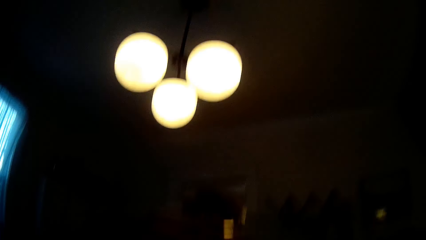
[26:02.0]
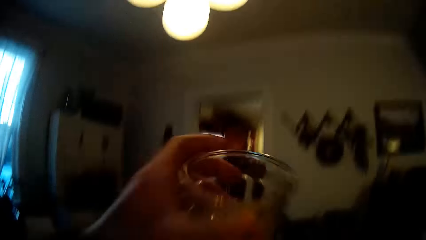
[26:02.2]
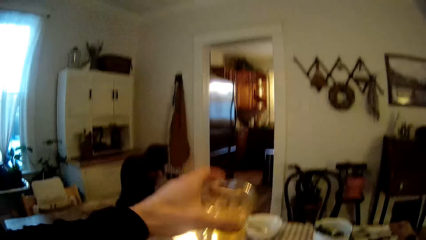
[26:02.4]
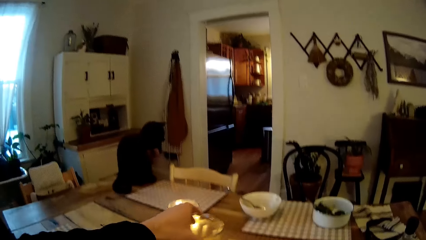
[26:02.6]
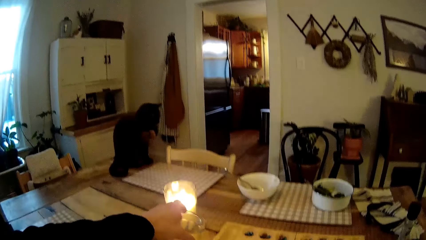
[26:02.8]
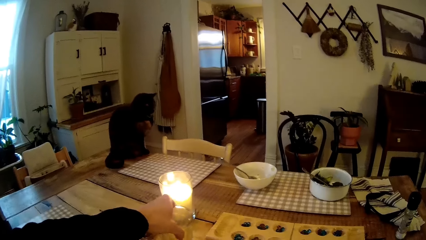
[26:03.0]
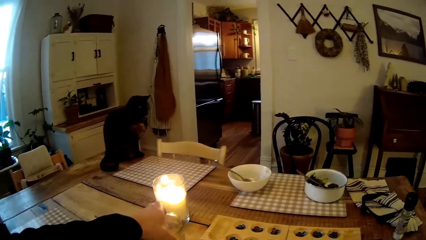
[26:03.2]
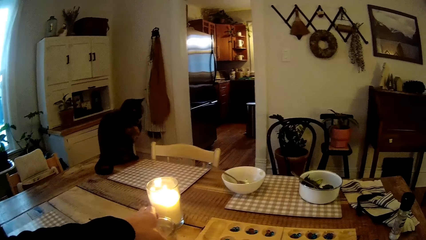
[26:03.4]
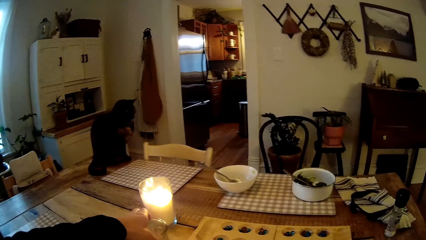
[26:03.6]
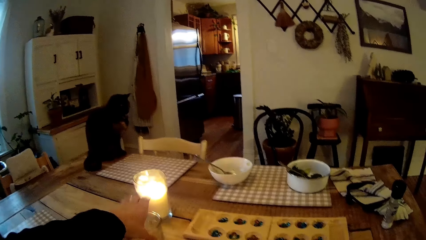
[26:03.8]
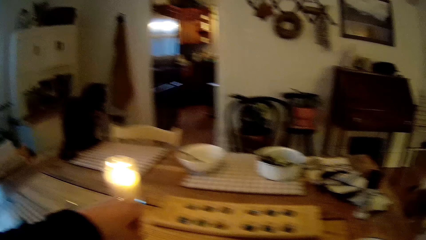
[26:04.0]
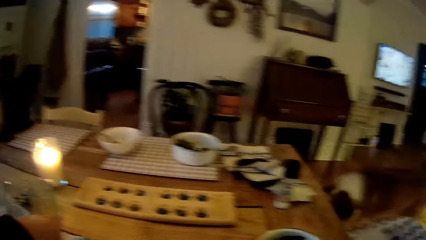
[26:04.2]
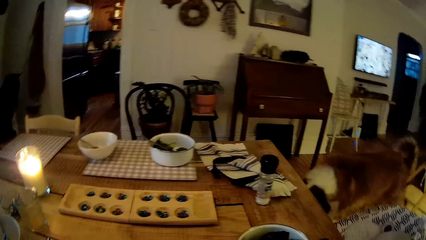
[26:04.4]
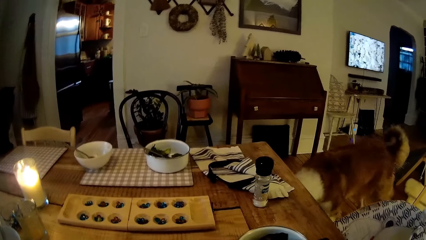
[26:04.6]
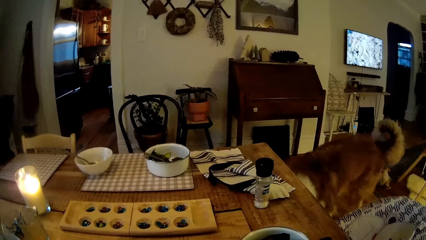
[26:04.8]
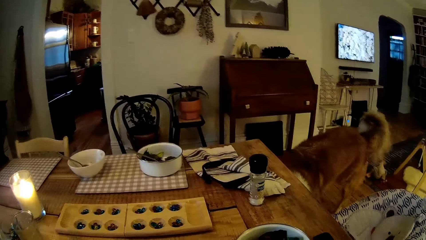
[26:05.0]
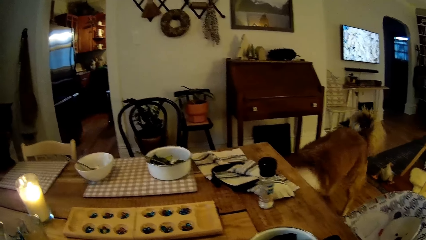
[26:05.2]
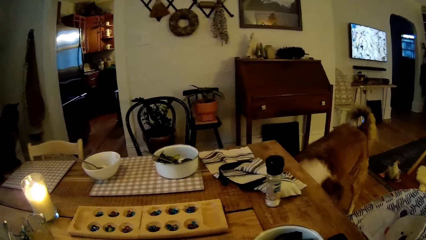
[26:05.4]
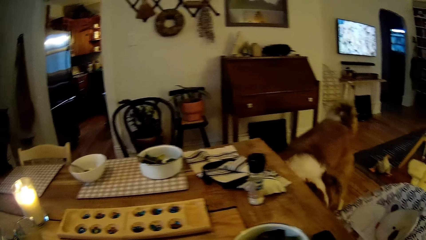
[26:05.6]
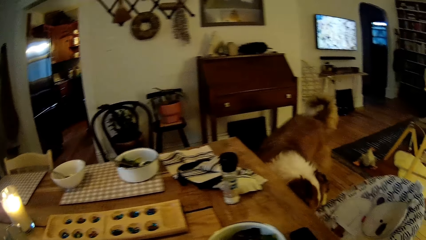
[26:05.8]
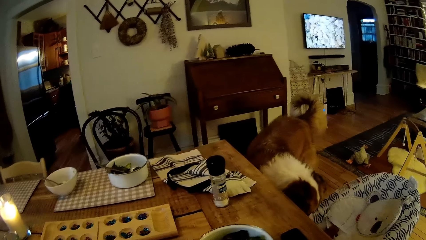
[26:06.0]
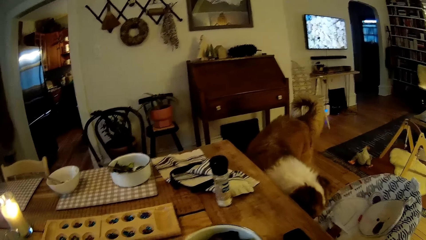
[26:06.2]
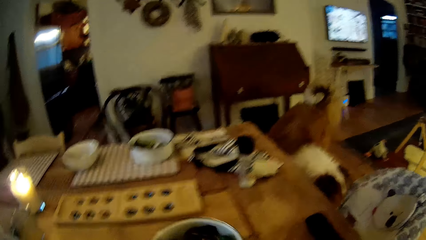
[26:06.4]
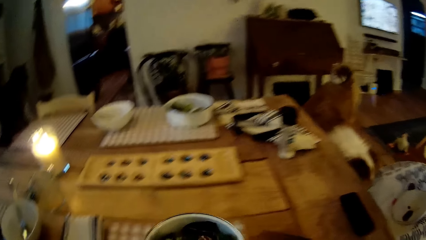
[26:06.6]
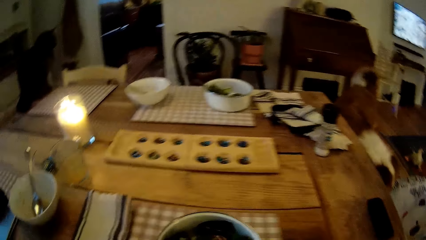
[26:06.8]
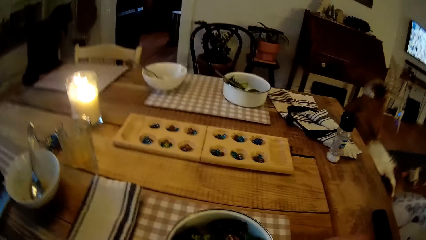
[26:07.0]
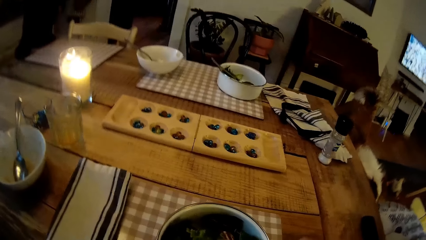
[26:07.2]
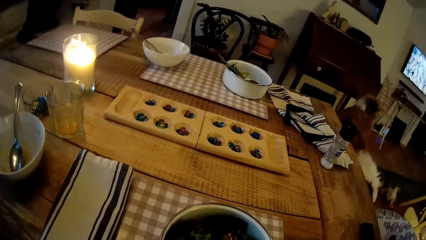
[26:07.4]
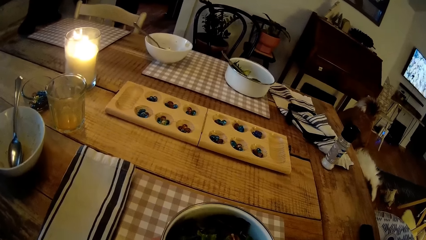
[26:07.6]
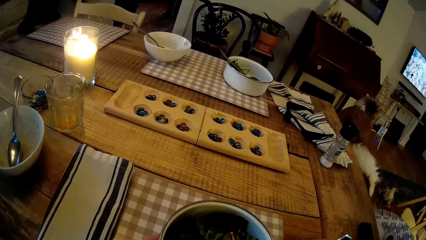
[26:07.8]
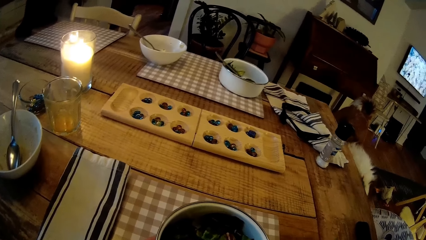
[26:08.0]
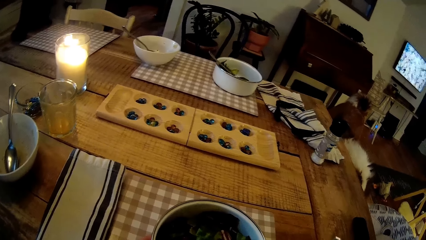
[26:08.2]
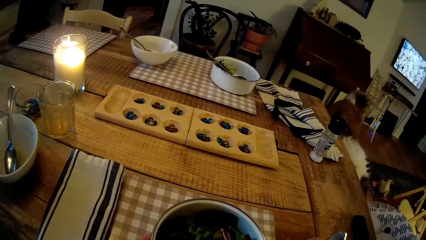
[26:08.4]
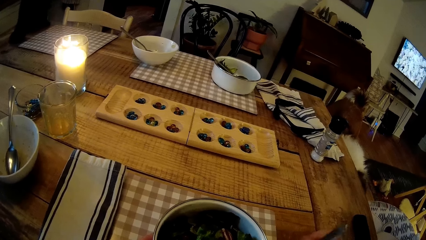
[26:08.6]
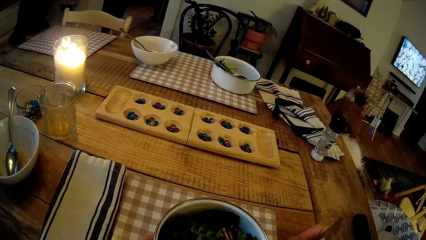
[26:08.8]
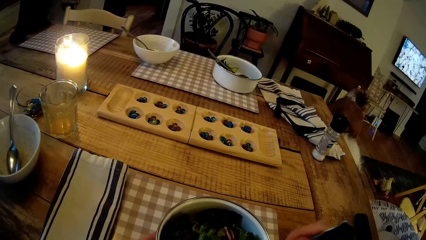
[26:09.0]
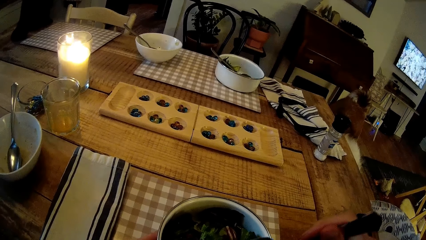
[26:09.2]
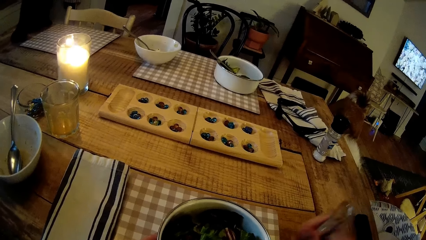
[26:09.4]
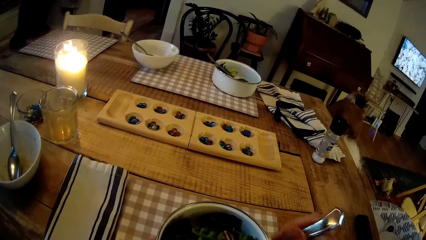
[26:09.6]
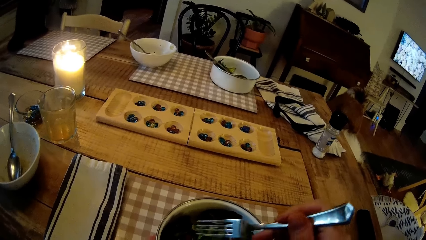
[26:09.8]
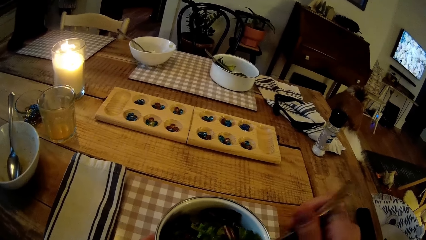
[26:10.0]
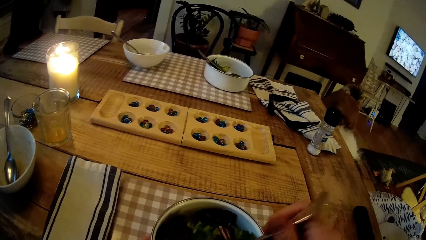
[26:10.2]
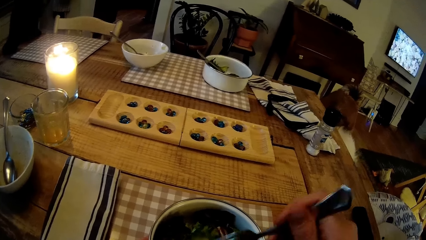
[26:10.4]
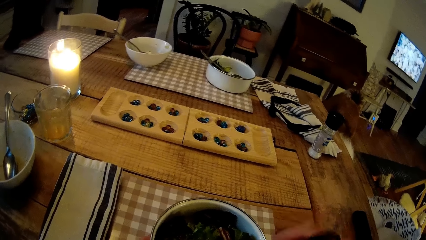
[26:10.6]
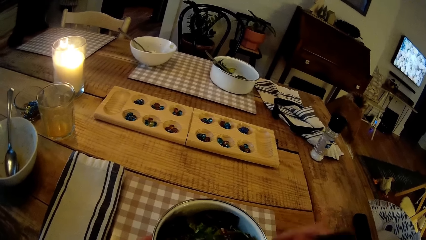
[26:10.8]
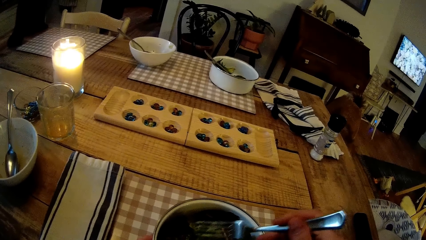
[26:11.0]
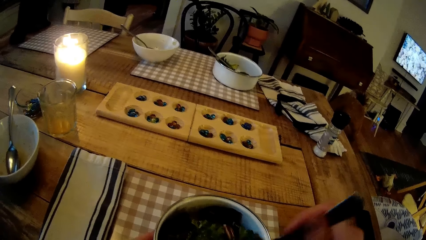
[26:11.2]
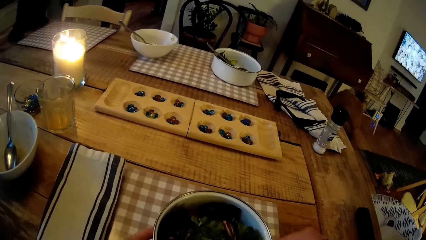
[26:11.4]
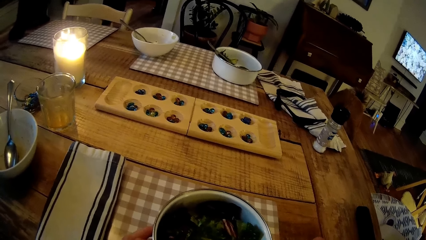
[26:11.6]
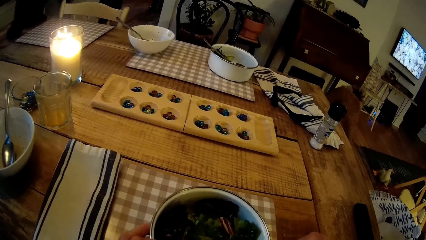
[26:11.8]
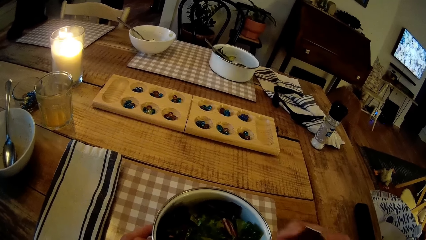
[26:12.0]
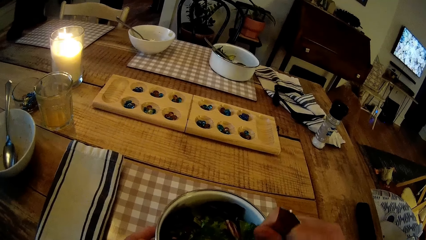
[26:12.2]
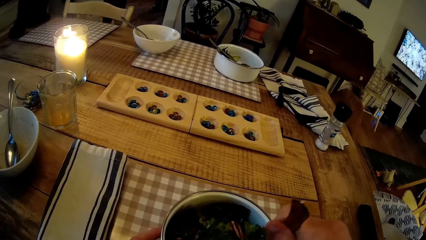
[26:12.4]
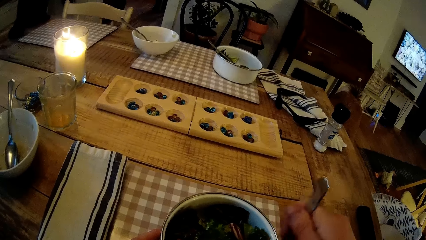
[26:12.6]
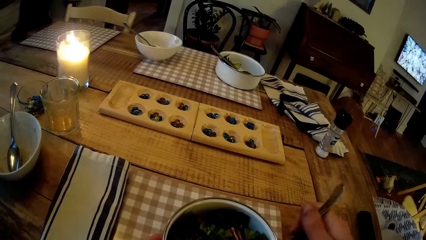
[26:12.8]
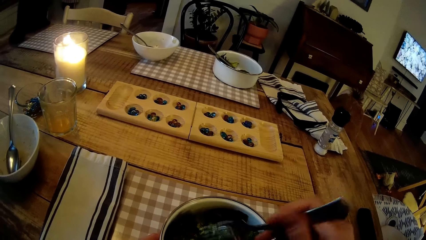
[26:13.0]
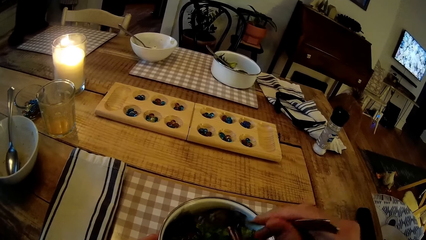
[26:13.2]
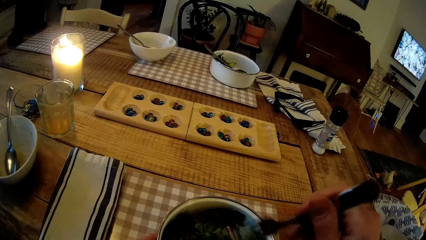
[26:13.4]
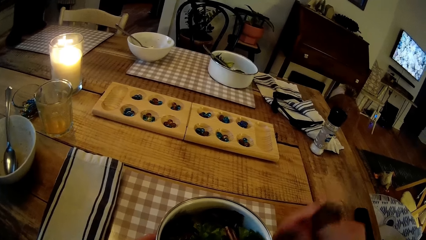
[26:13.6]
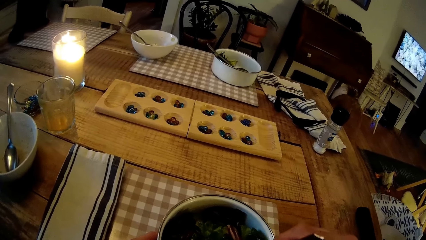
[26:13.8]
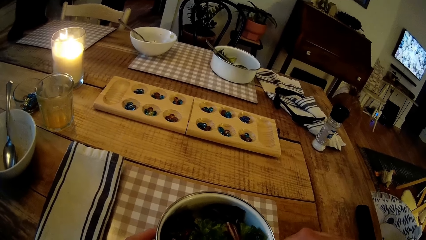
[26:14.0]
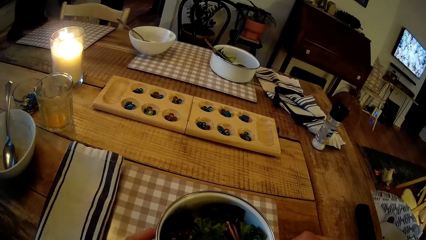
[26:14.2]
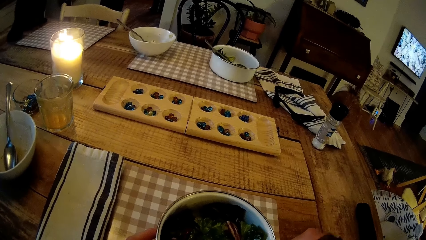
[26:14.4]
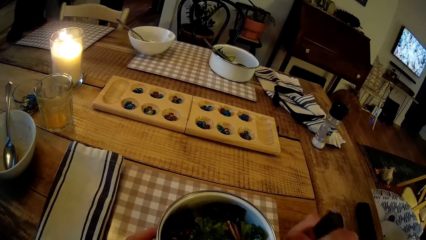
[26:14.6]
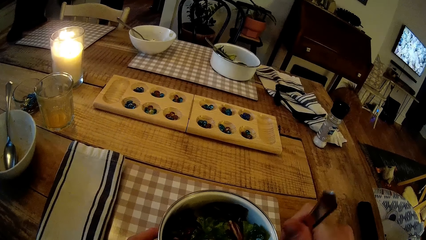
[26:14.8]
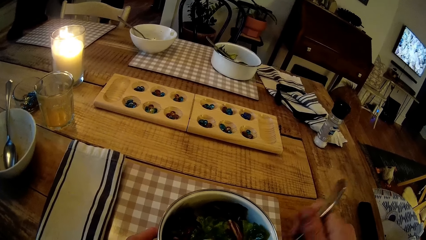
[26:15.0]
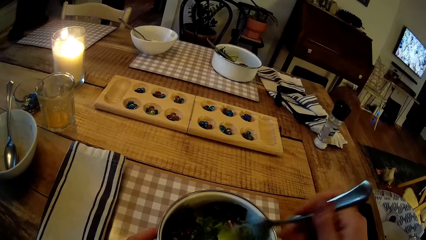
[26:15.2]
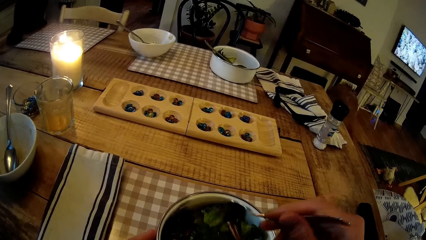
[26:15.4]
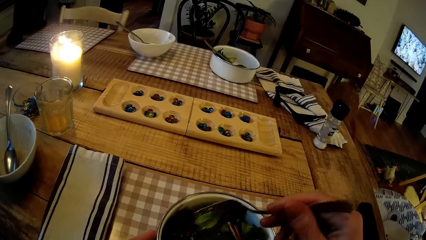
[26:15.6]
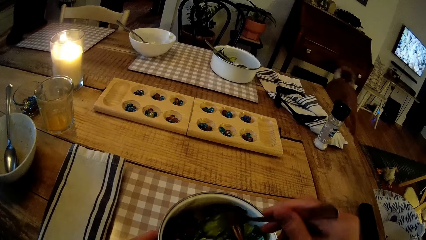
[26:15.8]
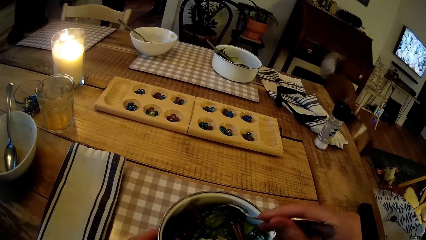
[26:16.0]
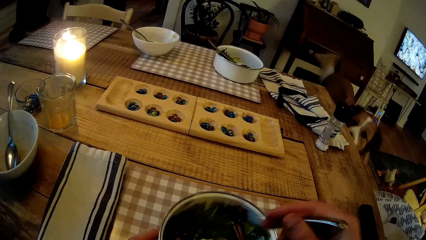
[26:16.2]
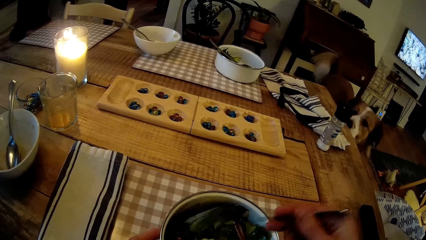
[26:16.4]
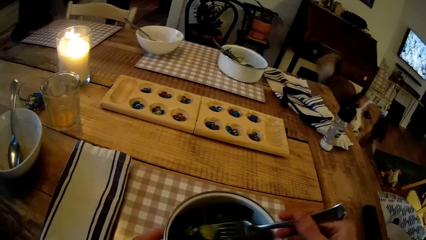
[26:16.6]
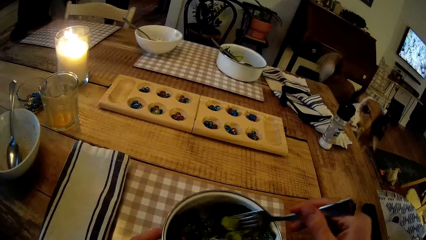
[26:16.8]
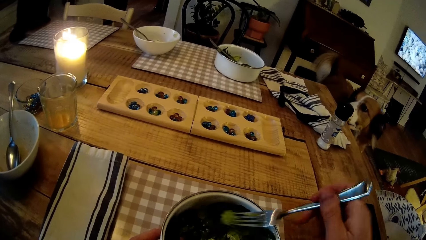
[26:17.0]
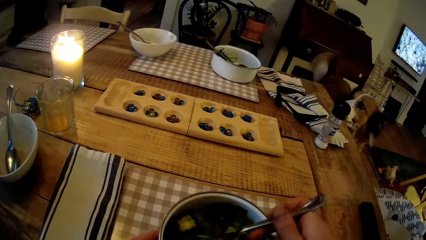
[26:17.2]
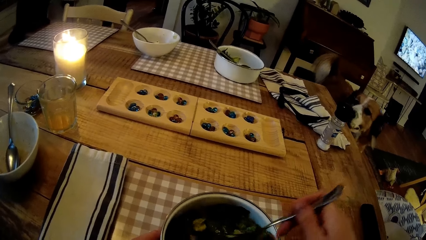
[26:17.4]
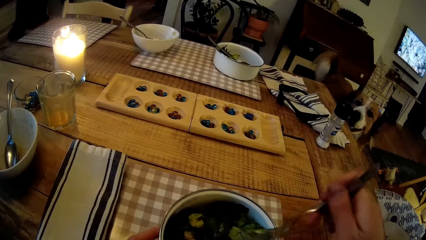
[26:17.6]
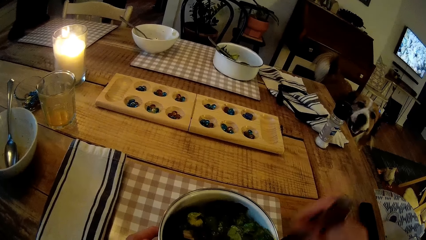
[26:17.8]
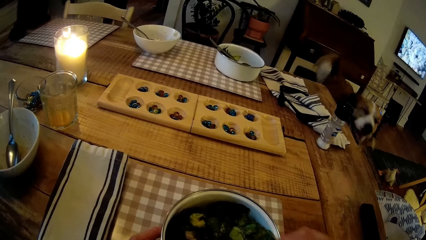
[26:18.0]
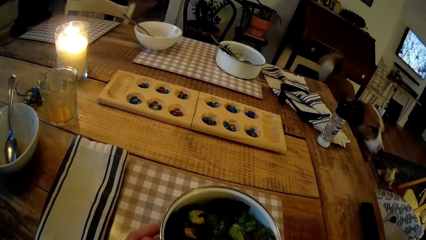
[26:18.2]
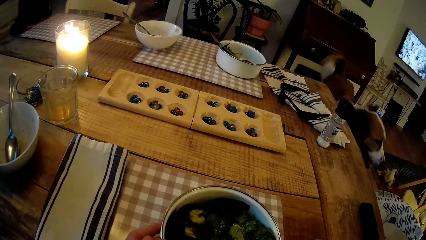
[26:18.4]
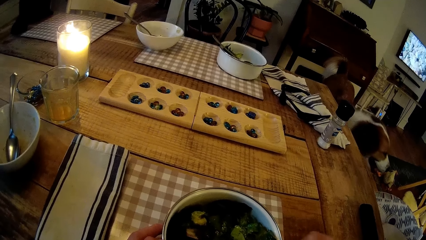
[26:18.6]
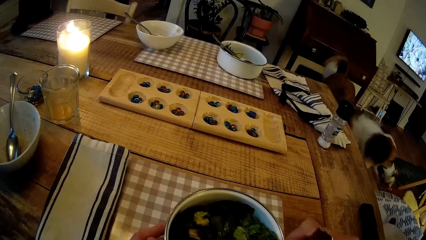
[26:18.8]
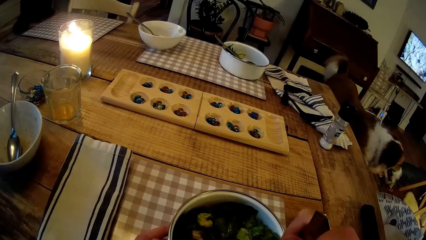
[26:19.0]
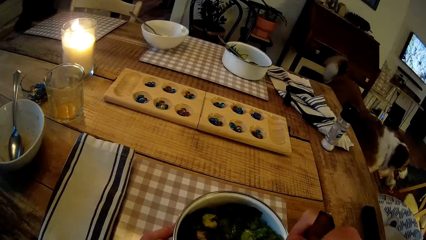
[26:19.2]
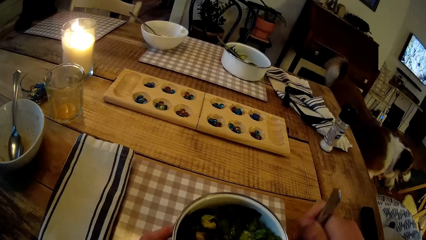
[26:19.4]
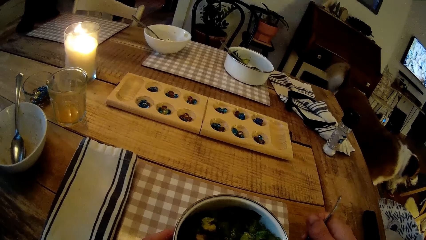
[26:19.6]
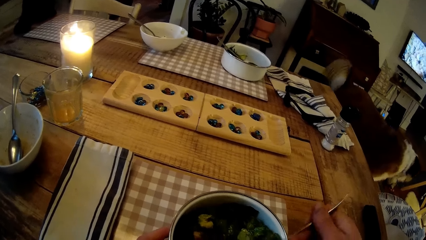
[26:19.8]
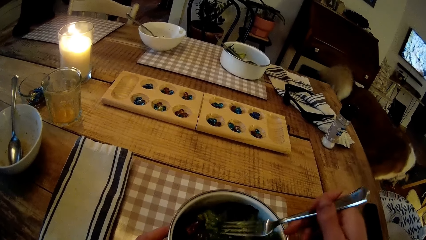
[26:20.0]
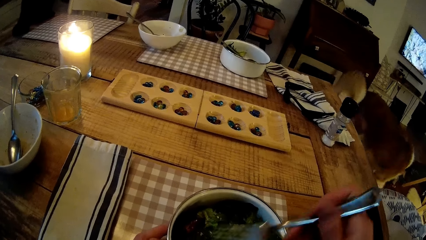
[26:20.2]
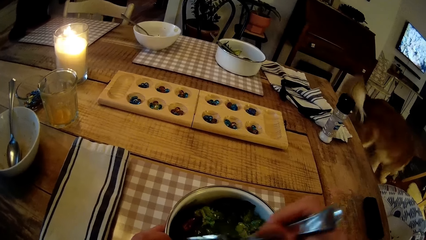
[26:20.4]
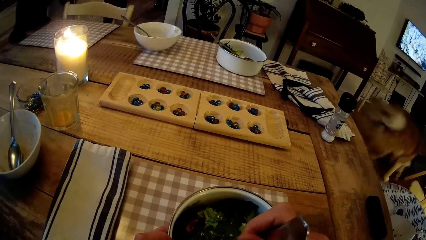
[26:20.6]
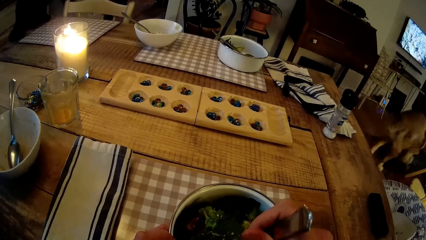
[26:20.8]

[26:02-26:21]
The camera wearer drops the cup in his left hand on the table. He lifts a bowl of food from the table with his left hand. He drops the bowl on the placemat on the table with his left hand. He holds a fork with his right hand. He eats the vegetables from the fork in his right hand. He scoops food with the fork.
